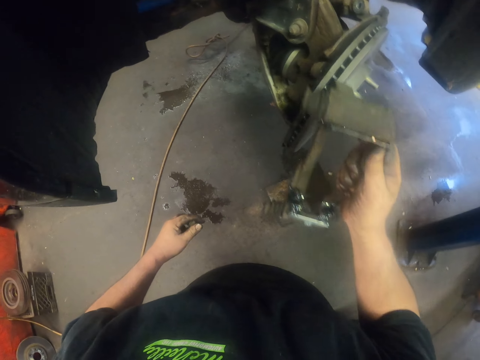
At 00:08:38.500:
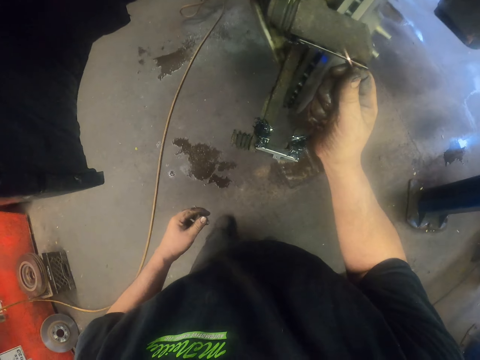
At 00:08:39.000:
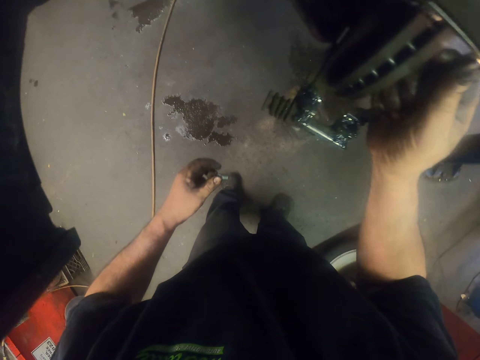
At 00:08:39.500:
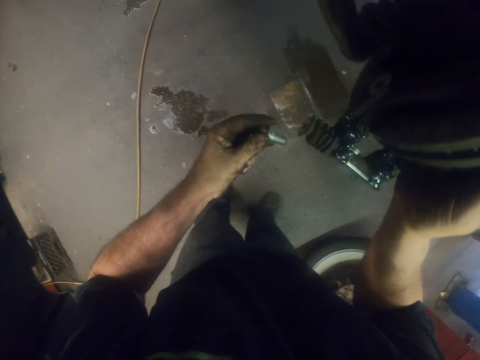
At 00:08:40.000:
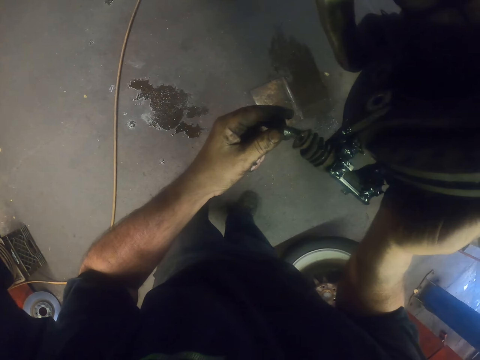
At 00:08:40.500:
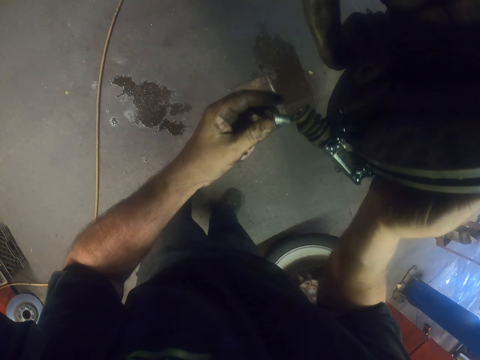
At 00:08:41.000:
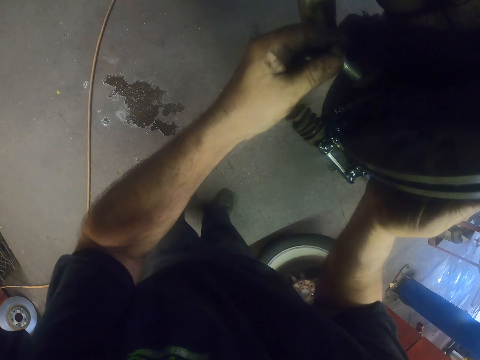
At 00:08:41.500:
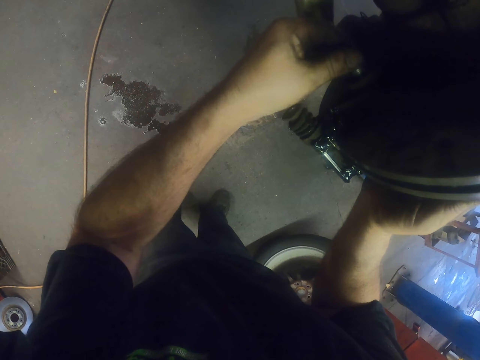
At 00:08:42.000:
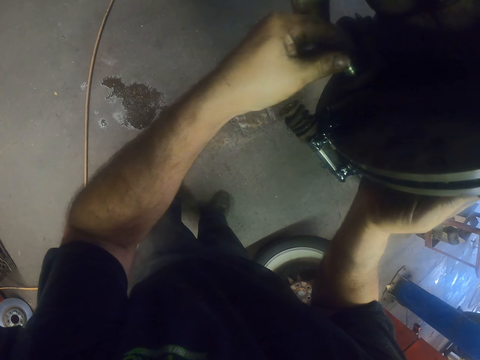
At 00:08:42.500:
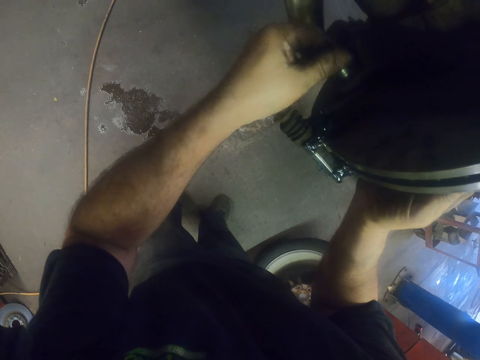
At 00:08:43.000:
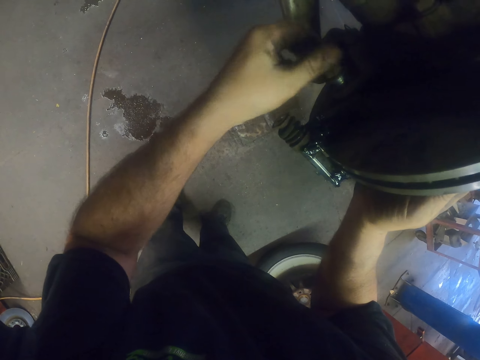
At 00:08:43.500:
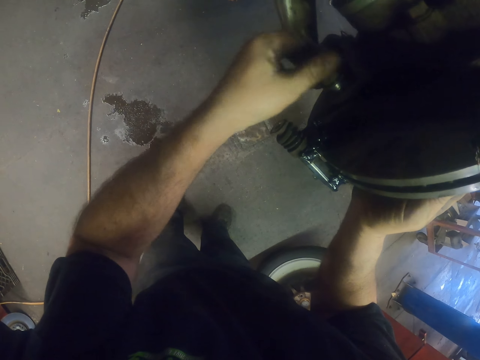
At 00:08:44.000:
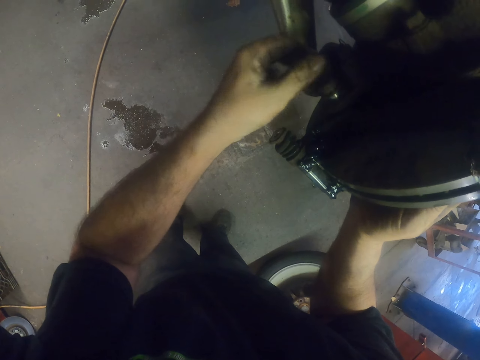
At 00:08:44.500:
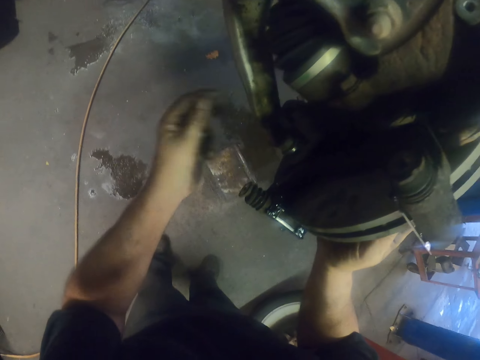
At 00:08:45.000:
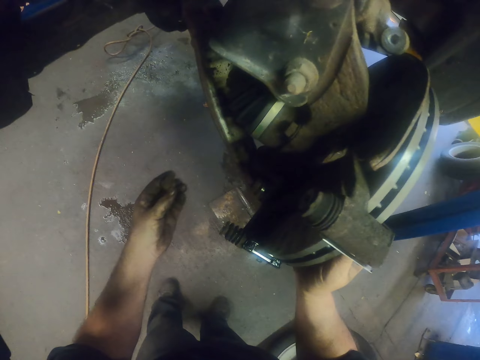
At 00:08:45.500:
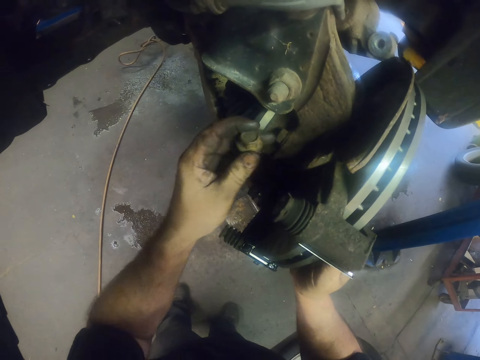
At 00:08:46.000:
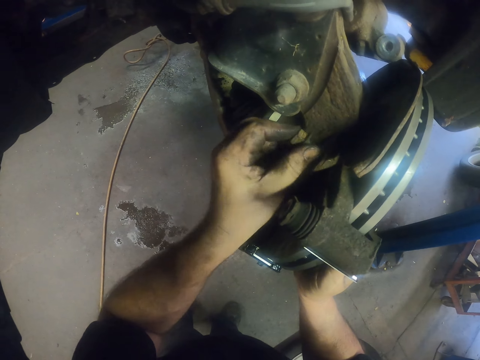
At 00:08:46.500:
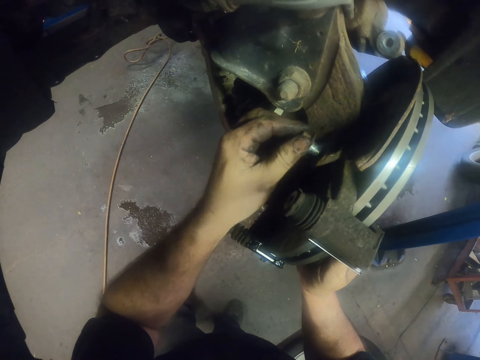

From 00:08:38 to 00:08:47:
The camera wearer puts the brake caliper on the wheel. They fix the brake caliper on the brake rotor. They insert bolts in the brake caliper. They fix the nut on the brake caliper.
